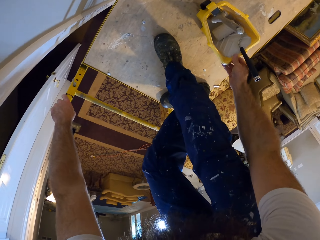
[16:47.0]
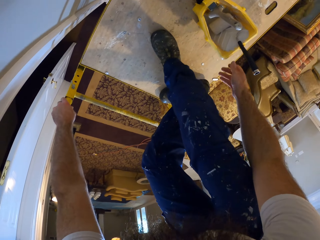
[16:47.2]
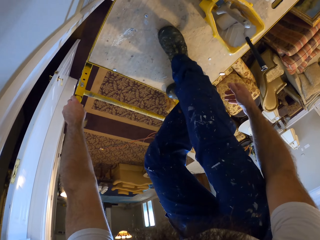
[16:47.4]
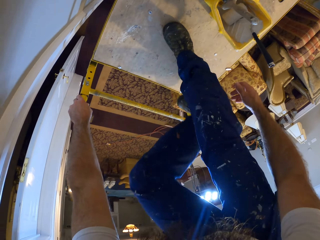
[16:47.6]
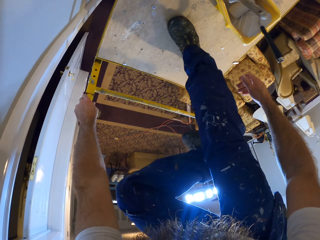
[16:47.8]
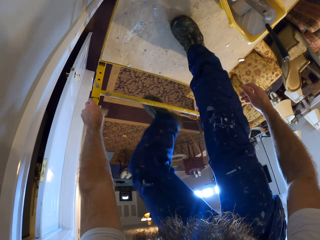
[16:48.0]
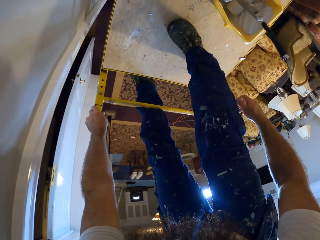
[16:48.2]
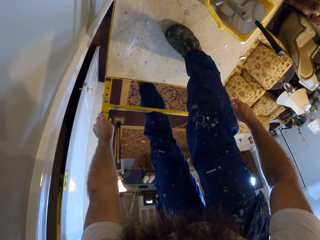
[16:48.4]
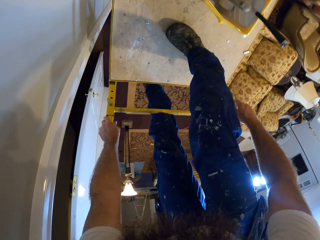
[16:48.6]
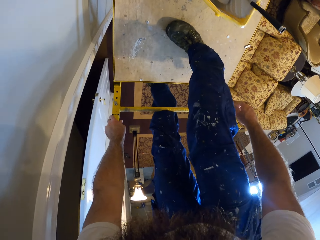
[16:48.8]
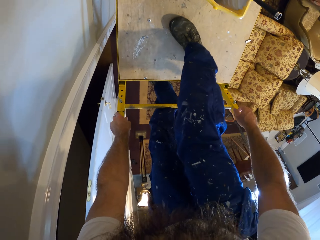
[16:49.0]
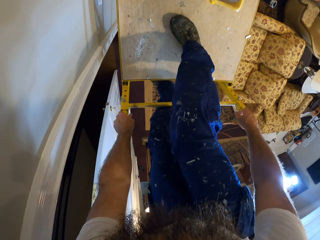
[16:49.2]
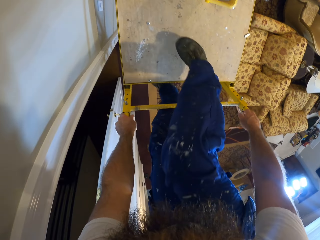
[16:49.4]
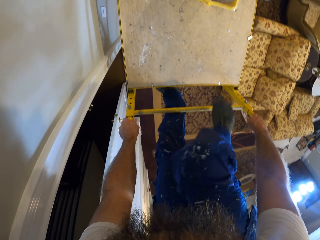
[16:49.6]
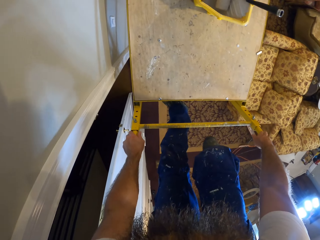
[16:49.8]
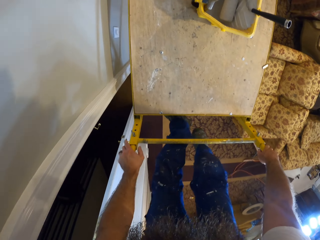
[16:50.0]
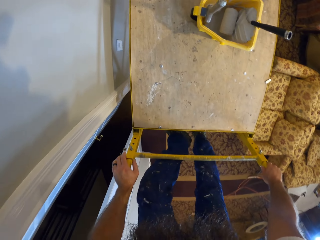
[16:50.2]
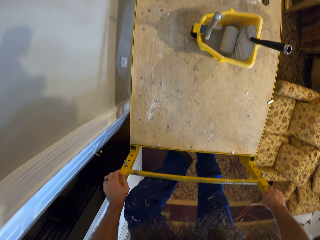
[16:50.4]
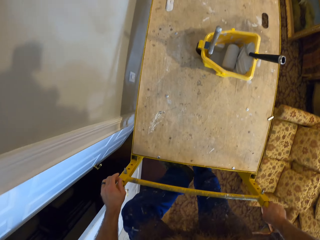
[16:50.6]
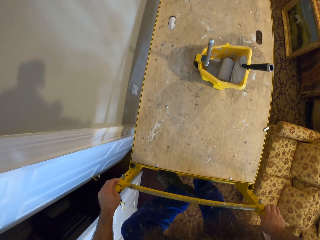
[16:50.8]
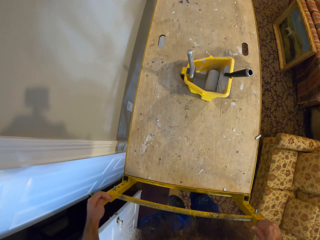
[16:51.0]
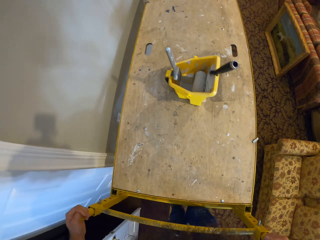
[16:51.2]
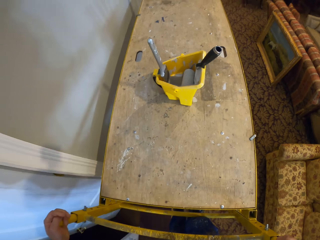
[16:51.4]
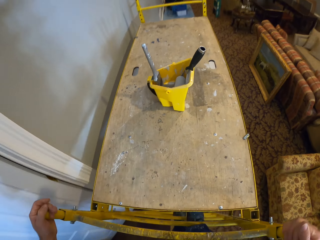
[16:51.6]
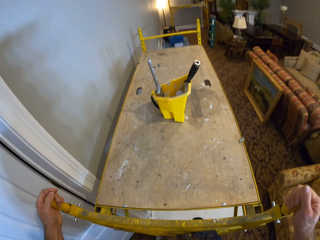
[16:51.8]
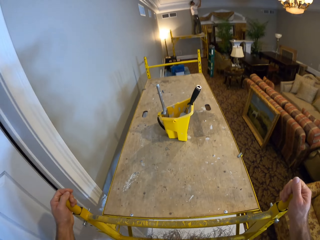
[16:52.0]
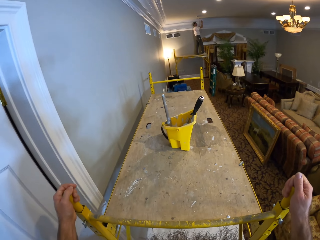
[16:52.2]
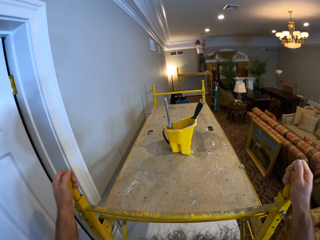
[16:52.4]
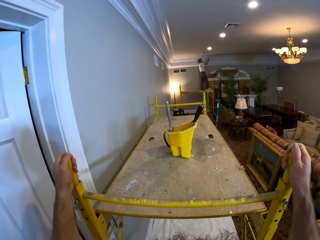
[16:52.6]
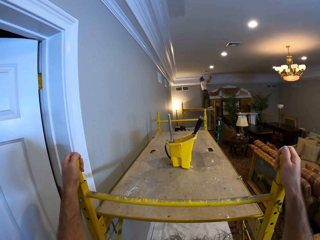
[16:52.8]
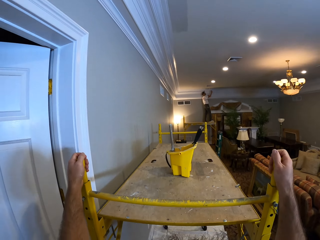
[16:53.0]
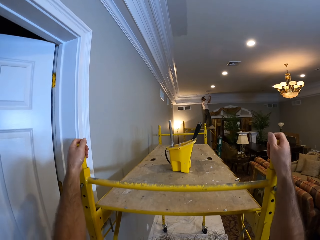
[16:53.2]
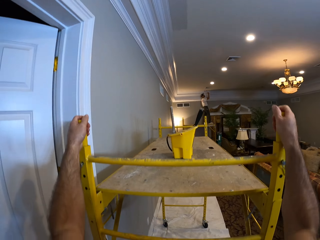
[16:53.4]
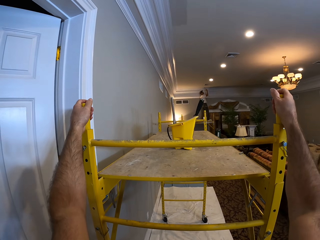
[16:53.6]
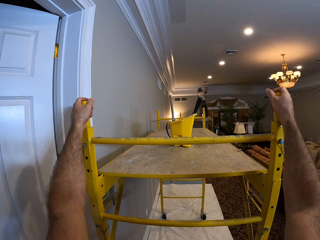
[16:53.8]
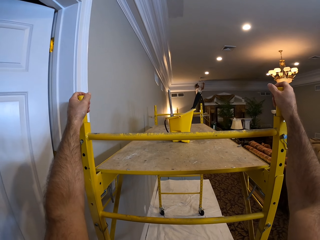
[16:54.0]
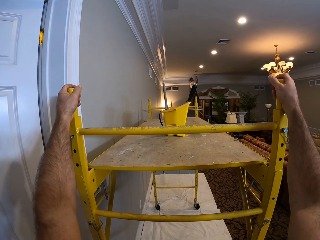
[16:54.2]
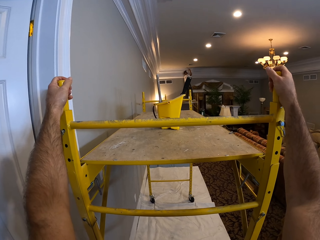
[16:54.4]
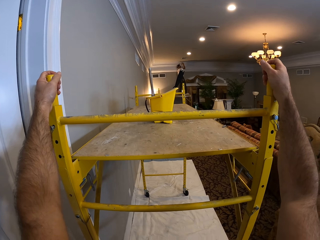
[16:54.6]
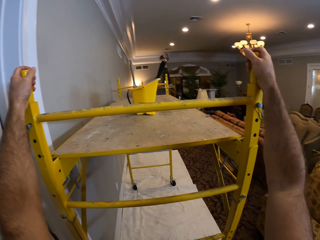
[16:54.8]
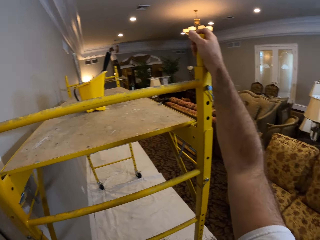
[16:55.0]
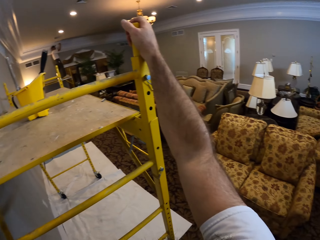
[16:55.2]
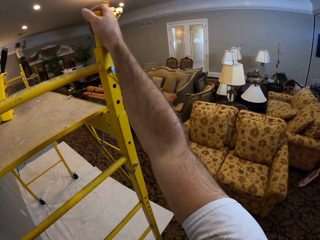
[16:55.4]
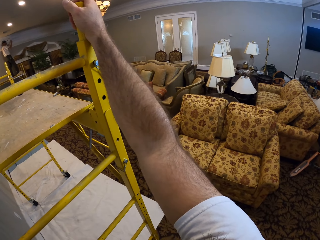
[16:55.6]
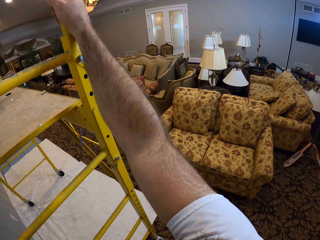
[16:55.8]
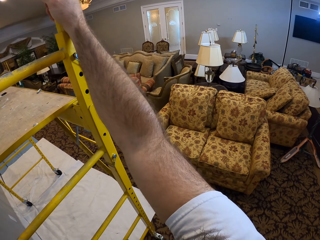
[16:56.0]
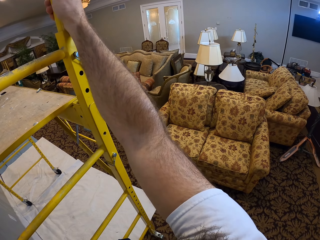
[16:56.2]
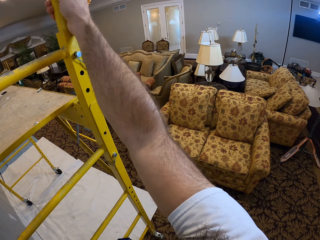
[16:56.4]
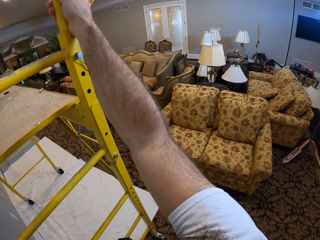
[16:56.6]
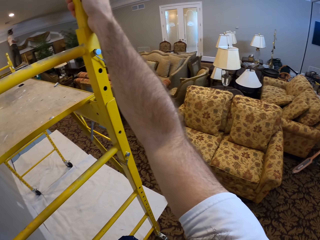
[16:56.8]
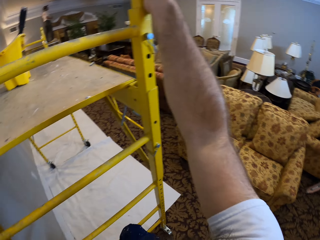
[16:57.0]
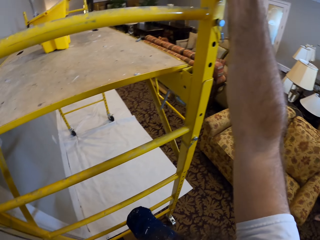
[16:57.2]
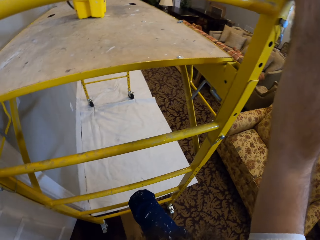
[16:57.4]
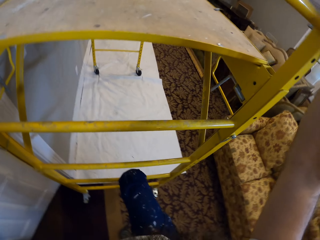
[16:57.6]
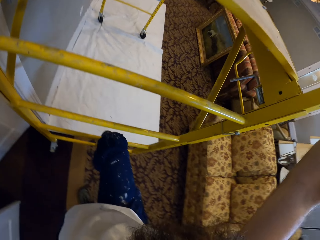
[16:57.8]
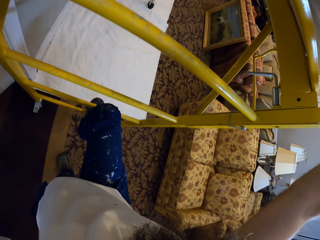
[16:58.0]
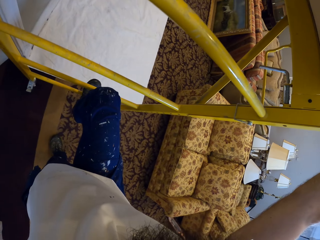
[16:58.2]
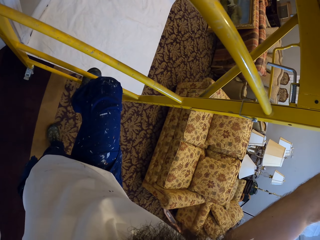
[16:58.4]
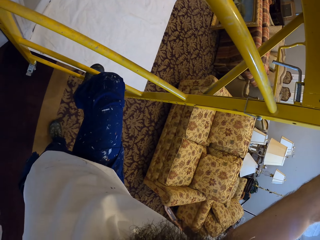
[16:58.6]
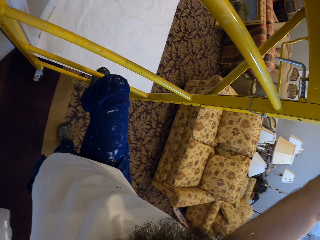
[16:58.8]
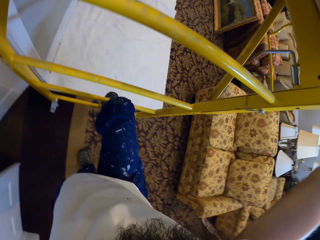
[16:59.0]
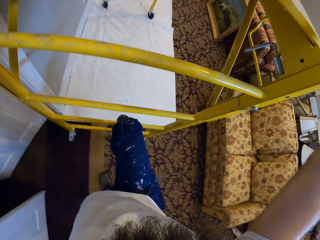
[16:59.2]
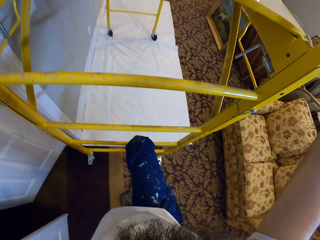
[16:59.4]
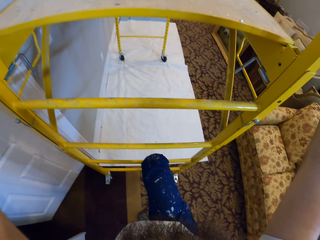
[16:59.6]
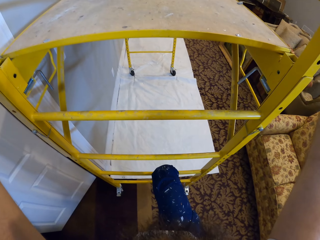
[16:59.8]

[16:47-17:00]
The camera wearer places his left hand on a rail on the scaffold. He climbs down the scaffold. He places his right hand on a rail on the scaffold. He looks around.

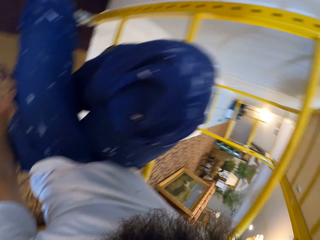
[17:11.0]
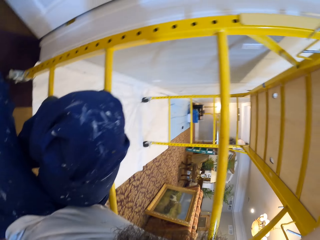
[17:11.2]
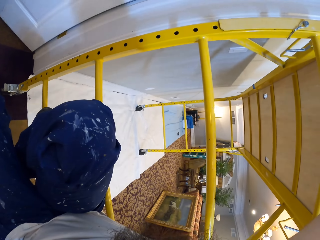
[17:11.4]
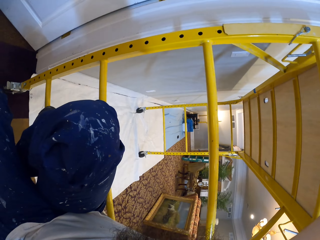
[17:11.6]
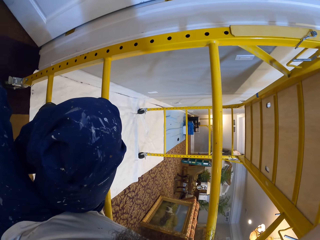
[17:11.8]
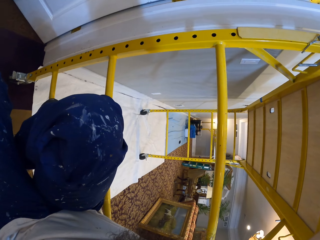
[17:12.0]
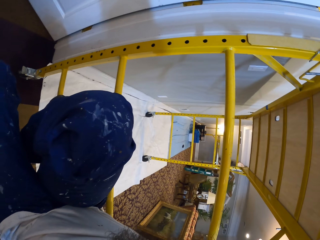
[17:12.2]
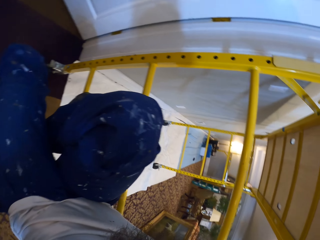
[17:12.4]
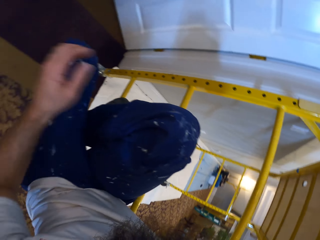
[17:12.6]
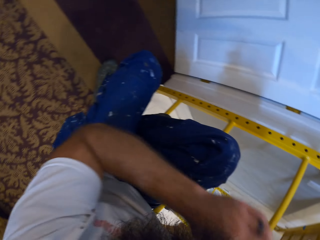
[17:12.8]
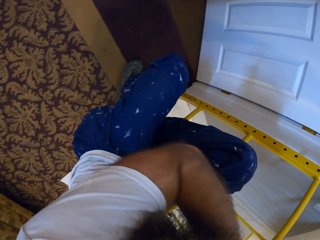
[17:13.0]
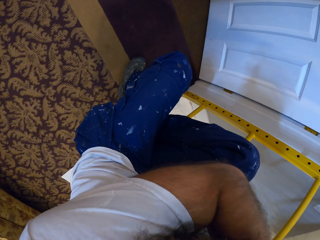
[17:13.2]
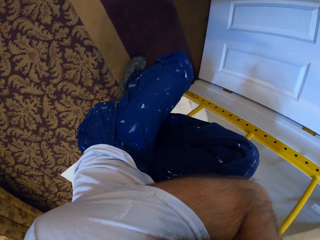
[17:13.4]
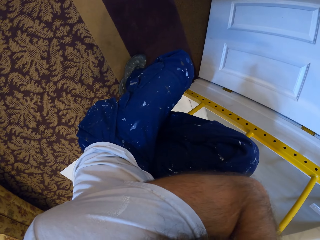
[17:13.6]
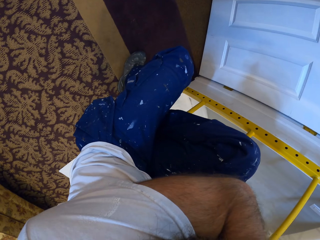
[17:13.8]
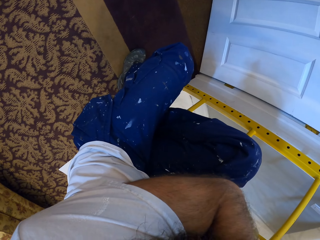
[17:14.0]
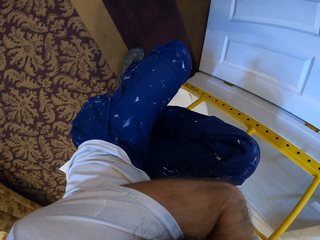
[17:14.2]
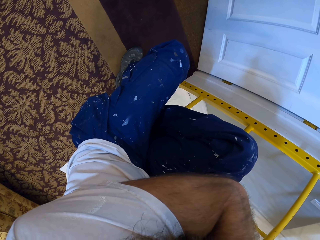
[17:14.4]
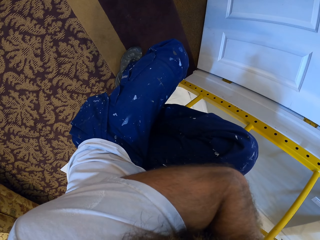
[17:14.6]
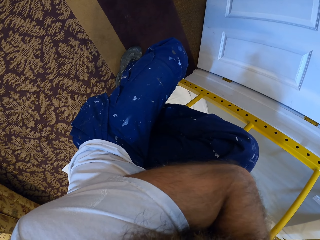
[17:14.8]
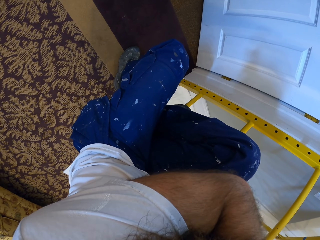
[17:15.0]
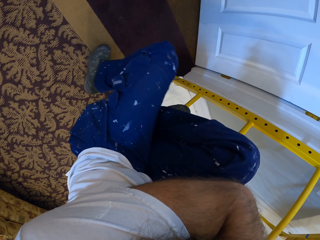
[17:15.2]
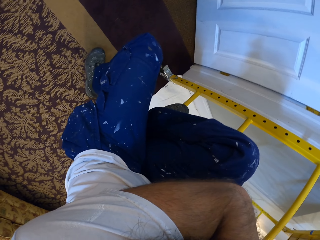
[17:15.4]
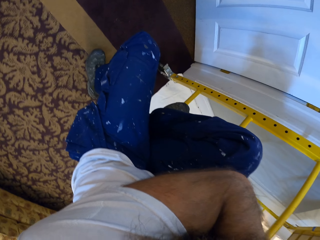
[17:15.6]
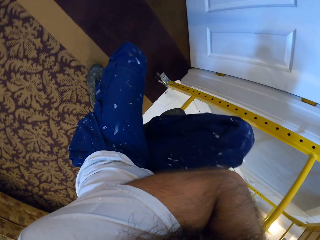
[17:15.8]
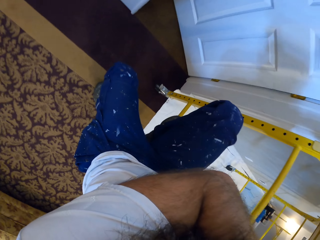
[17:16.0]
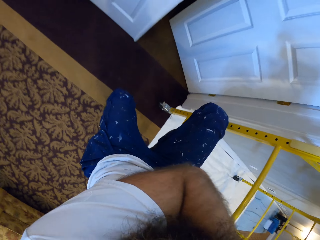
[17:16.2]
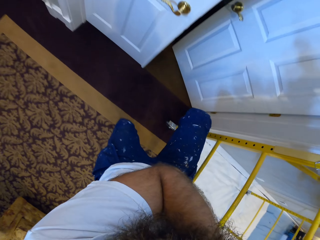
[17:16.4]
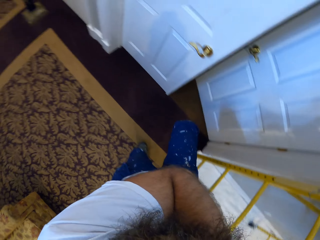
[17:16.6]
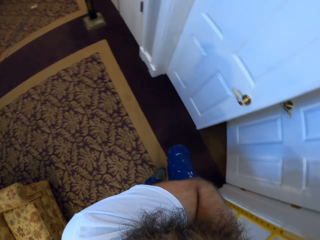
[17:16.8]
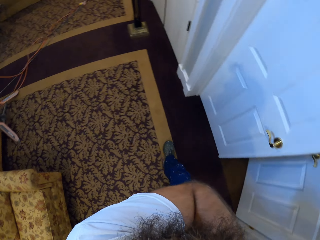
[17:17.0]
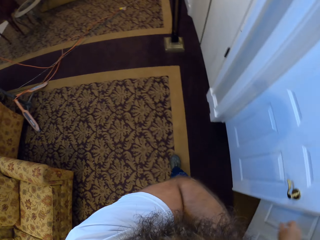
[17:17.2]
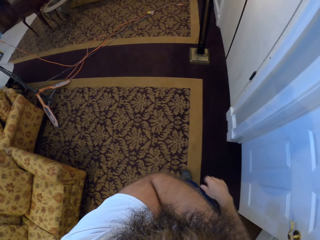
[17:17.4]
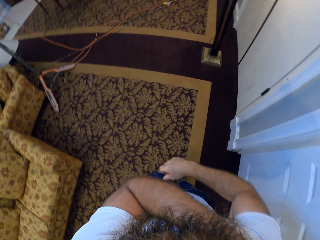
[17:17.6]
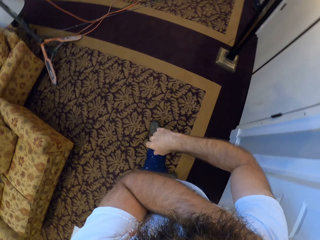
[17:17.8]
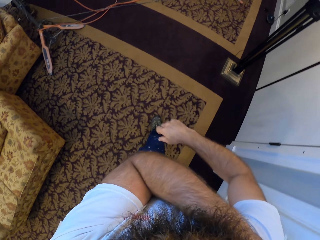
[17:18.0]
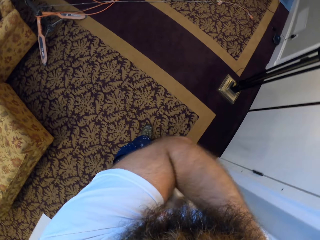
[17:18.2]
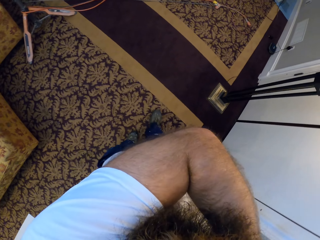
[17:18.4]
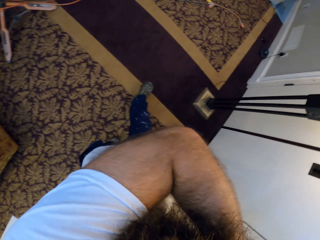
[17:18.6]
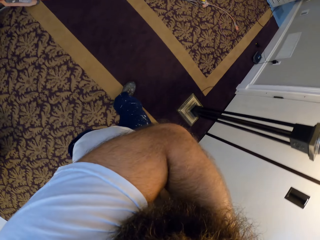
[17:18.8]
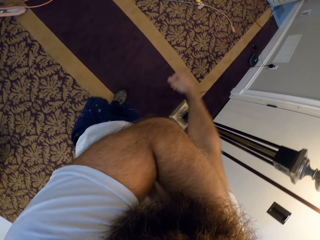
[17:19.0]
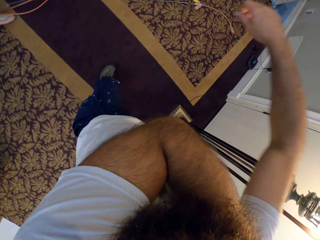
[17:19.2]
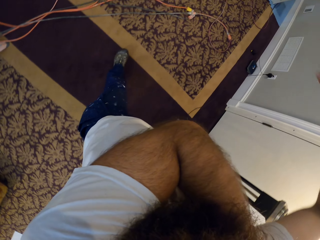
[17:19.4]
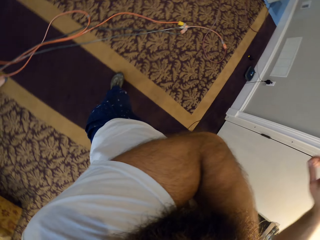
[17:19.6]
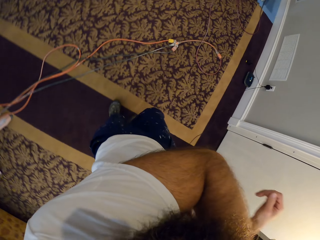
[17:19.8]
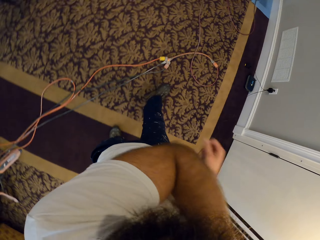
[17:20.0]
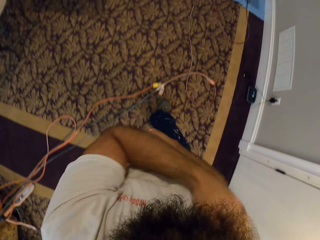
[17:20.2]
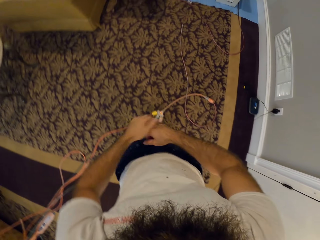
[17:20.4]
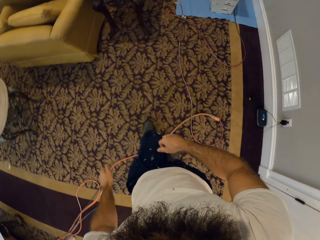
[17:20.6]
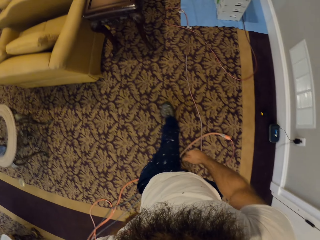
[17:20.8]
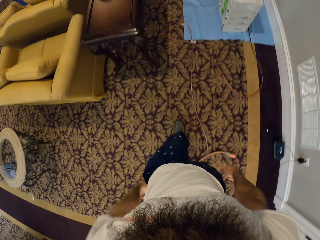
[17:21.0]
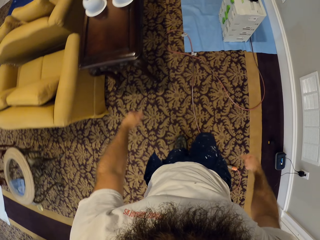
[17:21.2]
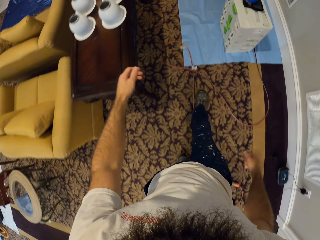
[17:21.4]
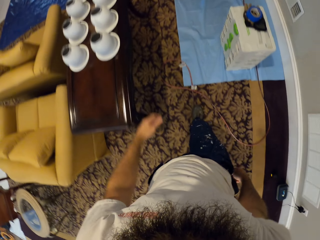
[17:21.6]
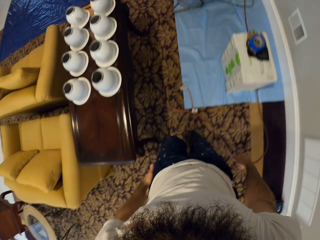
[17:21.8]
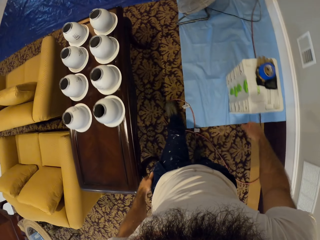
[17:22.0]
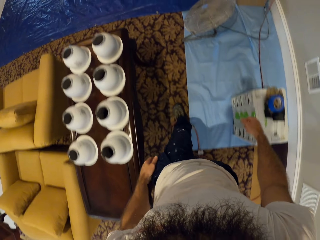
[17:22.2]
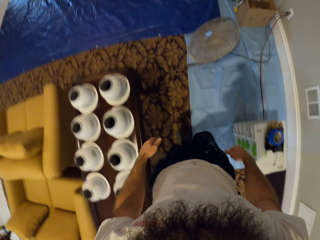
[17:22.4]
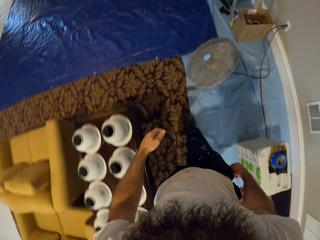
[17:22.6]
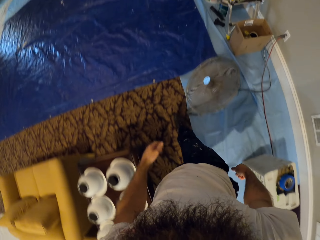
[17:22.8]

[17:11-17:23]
The camera wearer raises his left hand to his face. He looks around.
